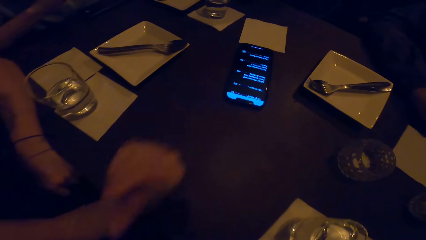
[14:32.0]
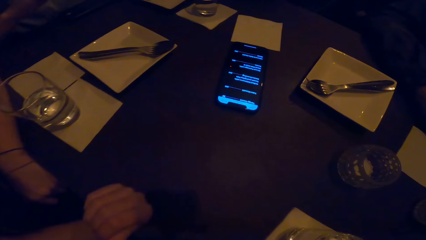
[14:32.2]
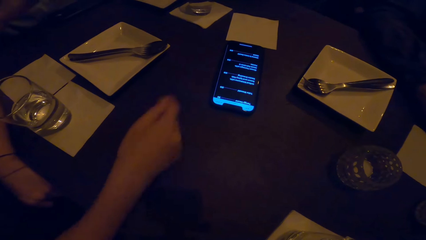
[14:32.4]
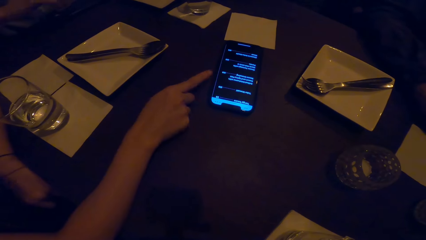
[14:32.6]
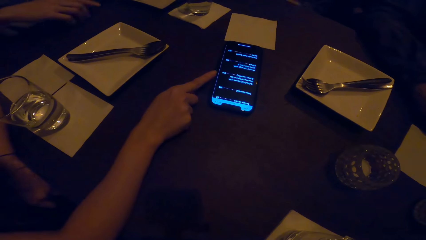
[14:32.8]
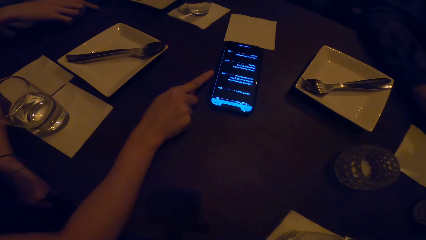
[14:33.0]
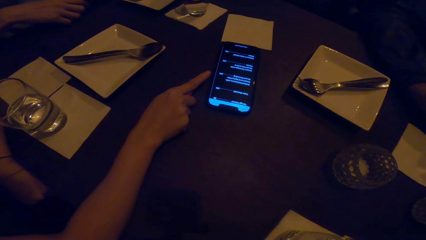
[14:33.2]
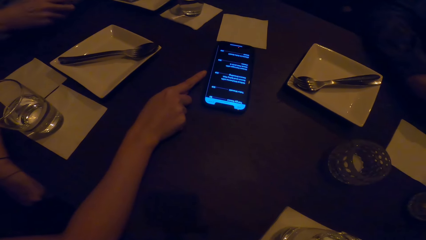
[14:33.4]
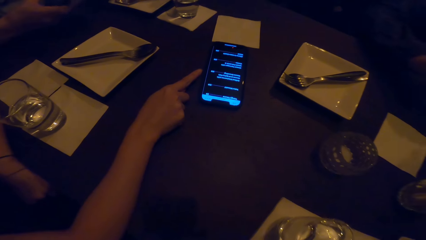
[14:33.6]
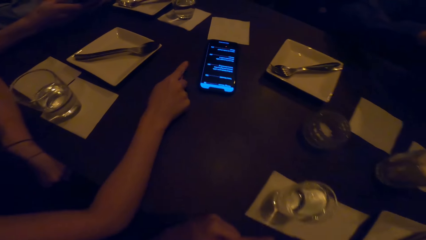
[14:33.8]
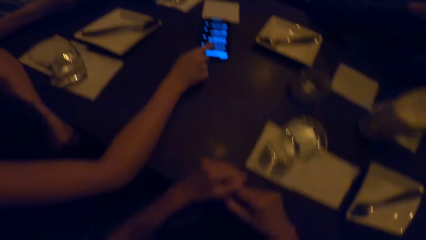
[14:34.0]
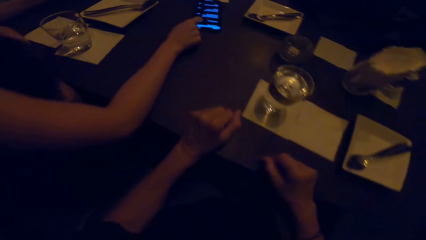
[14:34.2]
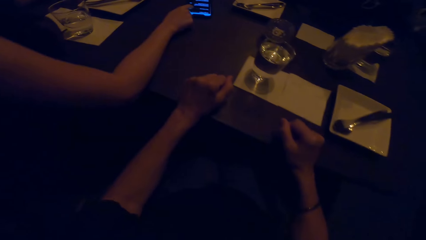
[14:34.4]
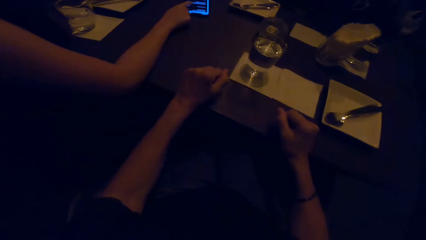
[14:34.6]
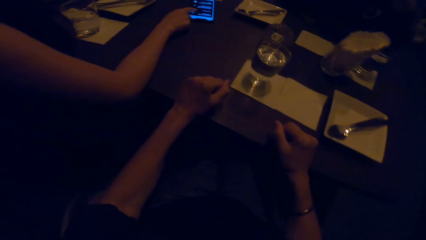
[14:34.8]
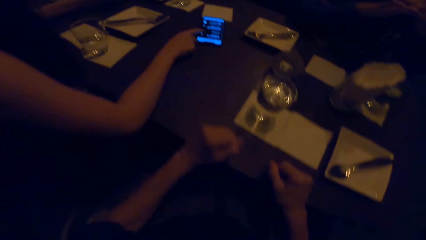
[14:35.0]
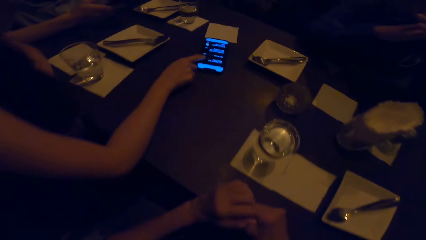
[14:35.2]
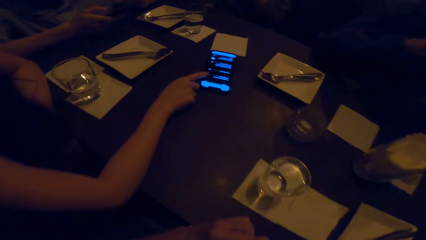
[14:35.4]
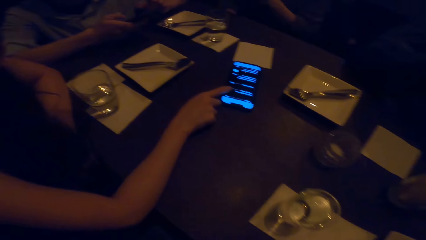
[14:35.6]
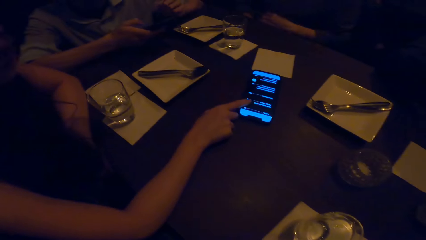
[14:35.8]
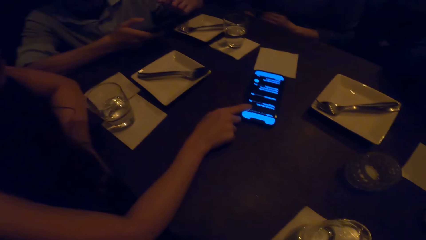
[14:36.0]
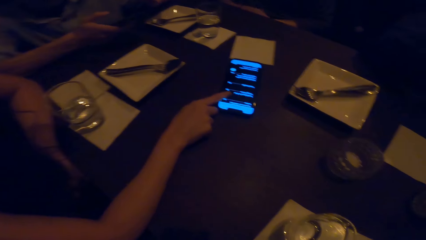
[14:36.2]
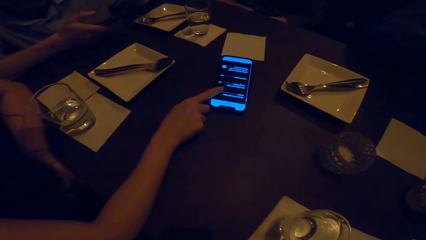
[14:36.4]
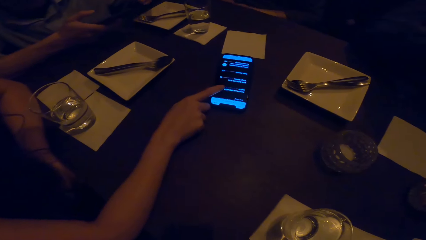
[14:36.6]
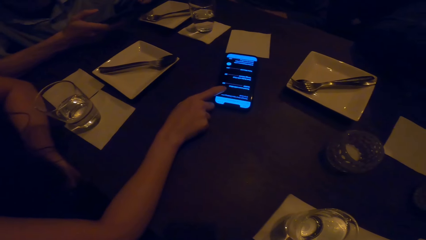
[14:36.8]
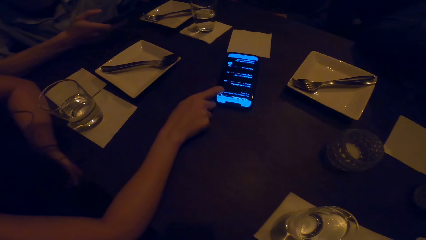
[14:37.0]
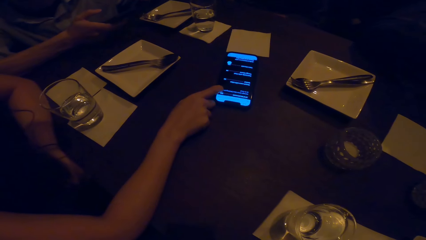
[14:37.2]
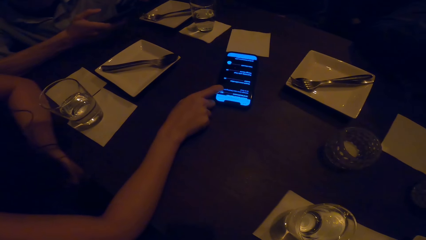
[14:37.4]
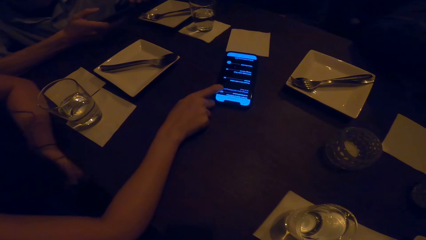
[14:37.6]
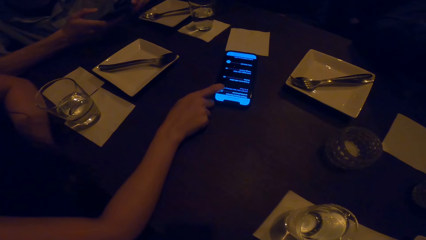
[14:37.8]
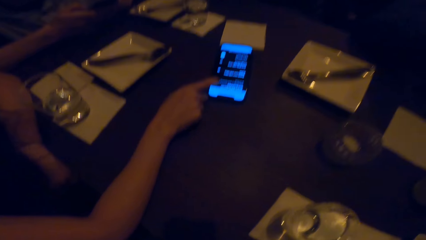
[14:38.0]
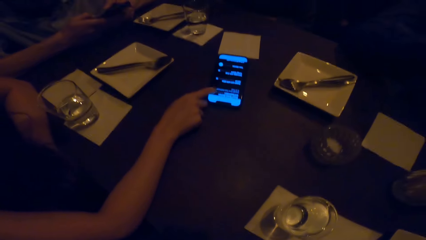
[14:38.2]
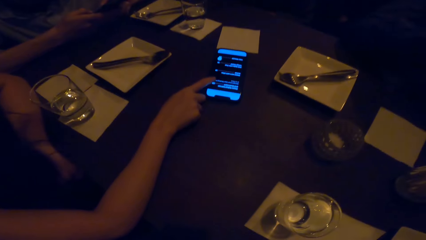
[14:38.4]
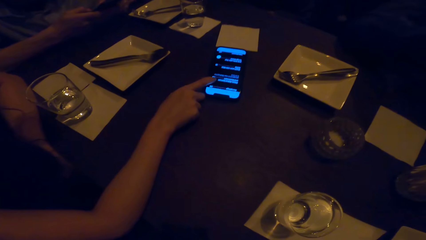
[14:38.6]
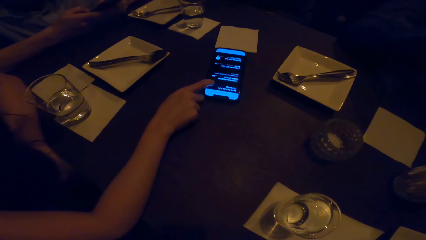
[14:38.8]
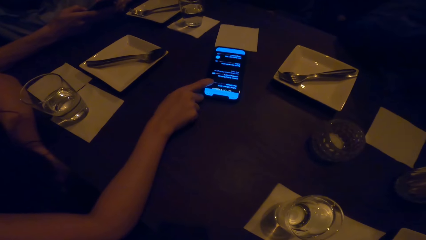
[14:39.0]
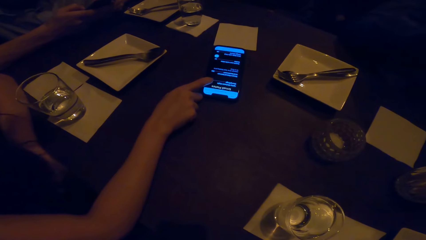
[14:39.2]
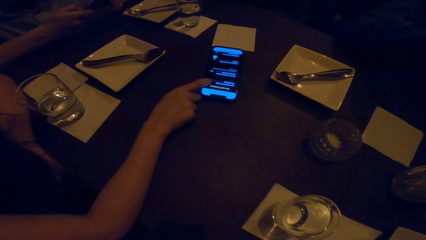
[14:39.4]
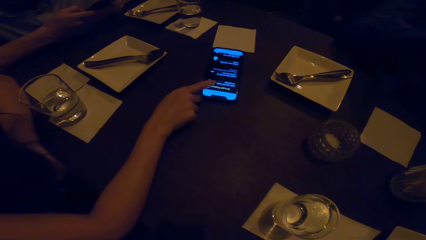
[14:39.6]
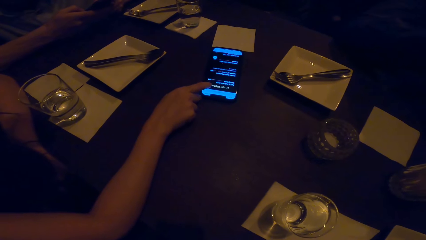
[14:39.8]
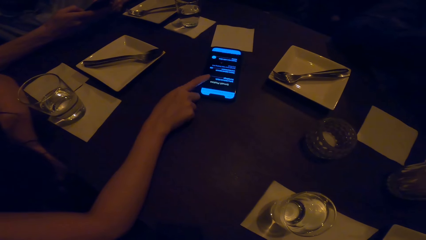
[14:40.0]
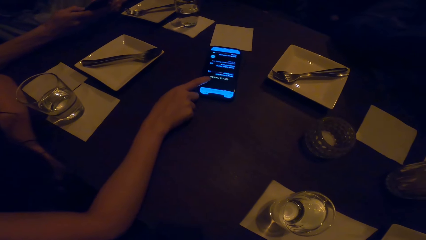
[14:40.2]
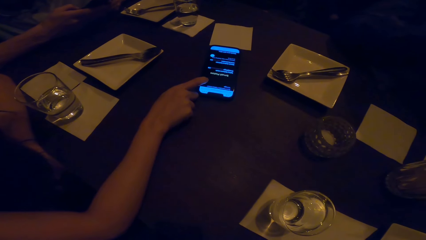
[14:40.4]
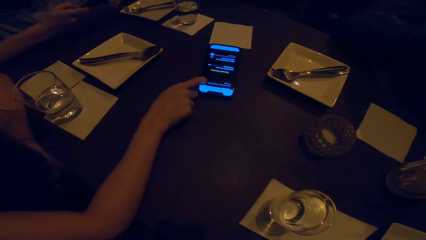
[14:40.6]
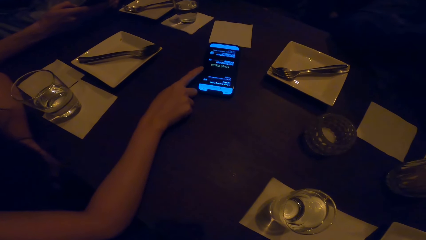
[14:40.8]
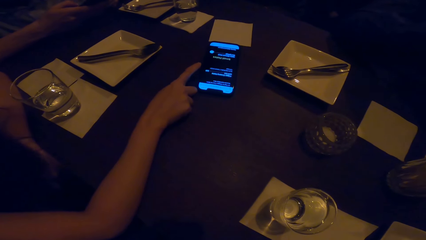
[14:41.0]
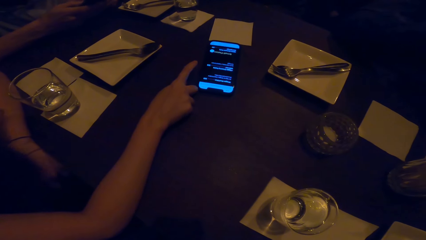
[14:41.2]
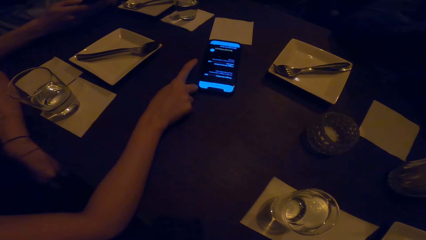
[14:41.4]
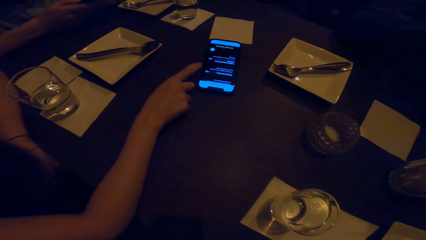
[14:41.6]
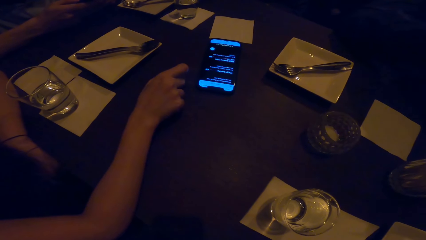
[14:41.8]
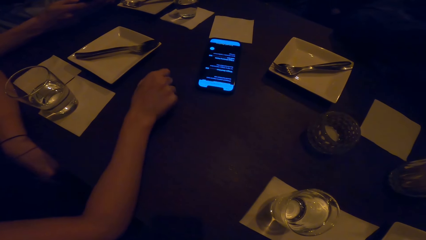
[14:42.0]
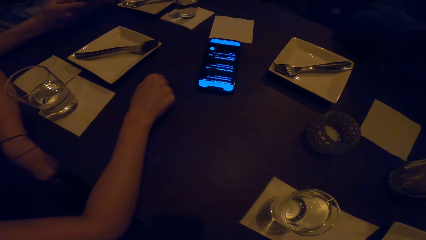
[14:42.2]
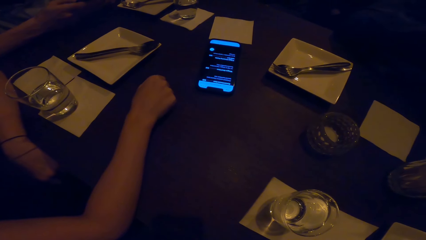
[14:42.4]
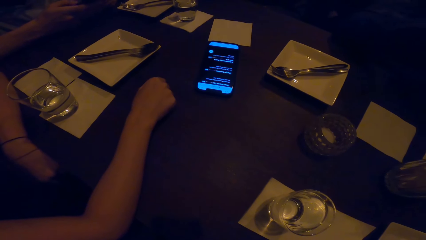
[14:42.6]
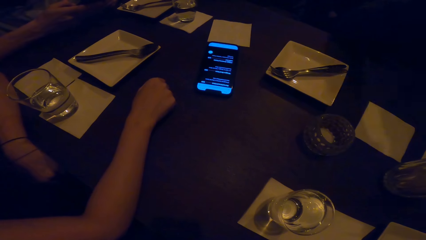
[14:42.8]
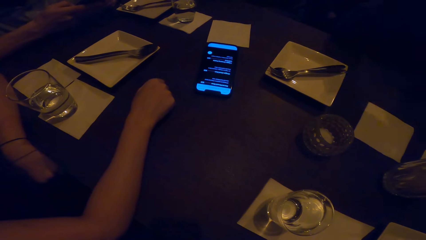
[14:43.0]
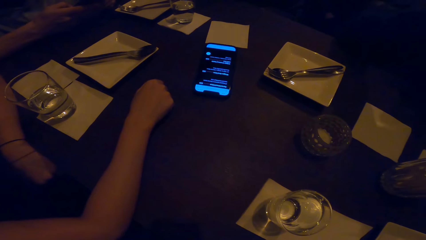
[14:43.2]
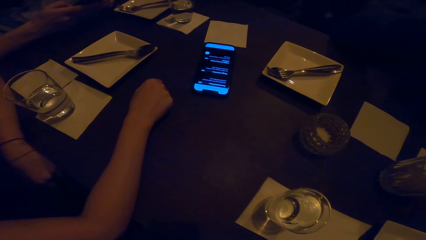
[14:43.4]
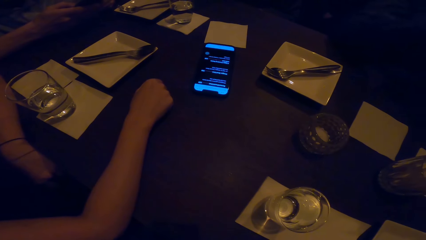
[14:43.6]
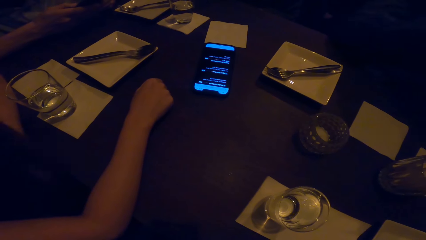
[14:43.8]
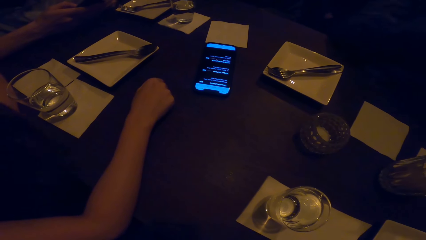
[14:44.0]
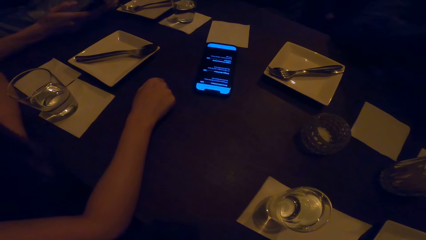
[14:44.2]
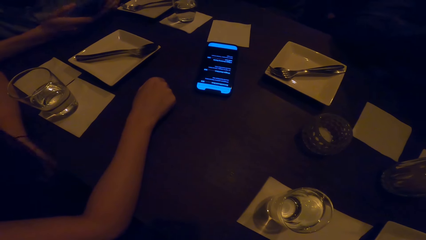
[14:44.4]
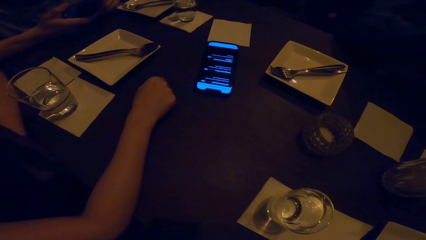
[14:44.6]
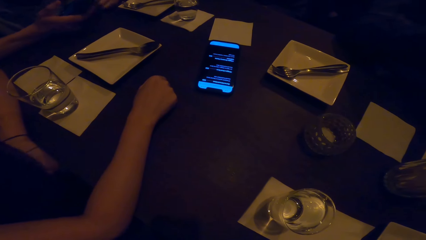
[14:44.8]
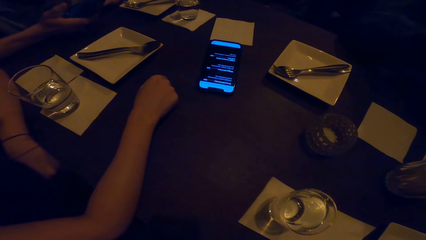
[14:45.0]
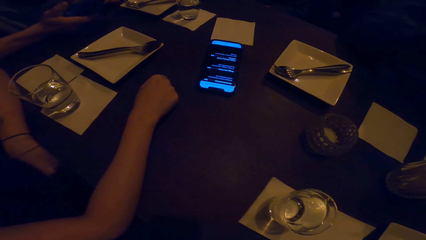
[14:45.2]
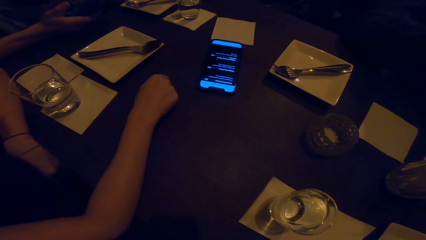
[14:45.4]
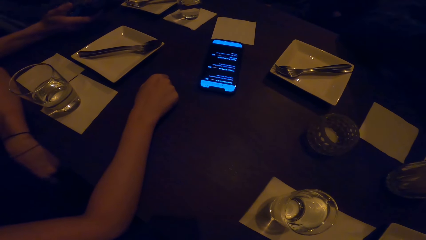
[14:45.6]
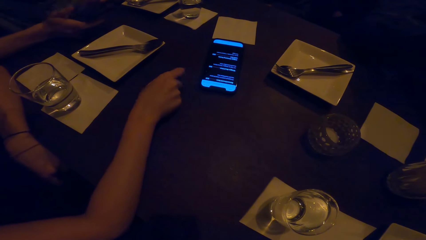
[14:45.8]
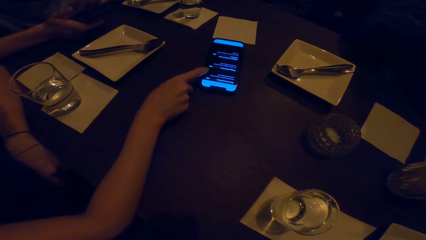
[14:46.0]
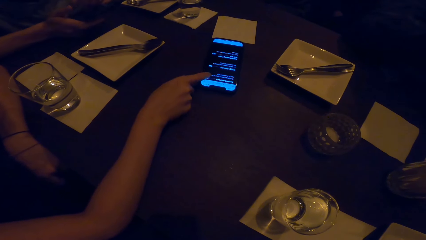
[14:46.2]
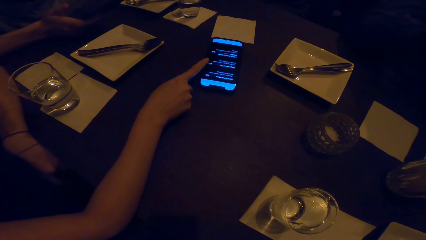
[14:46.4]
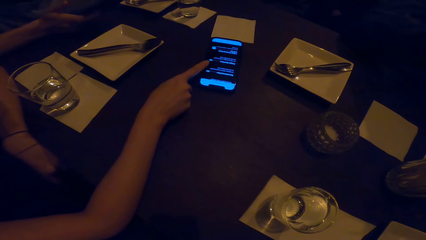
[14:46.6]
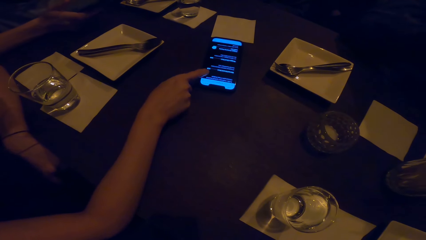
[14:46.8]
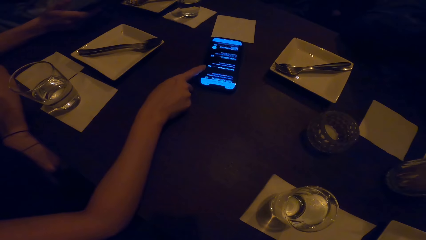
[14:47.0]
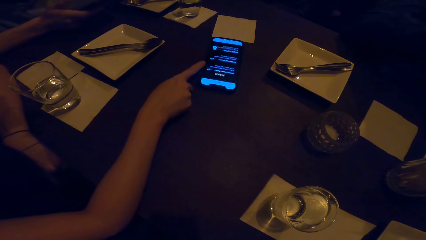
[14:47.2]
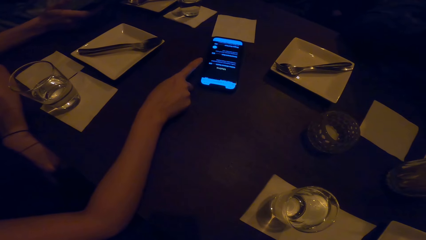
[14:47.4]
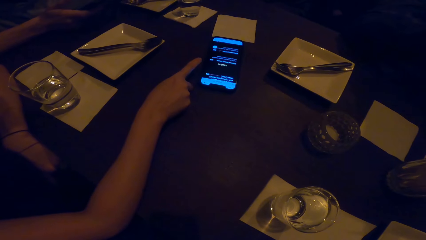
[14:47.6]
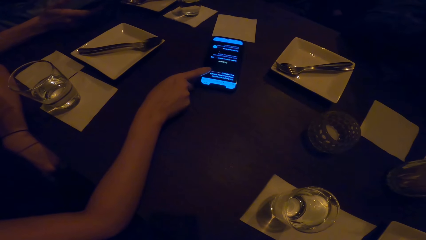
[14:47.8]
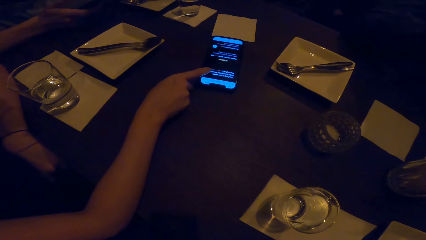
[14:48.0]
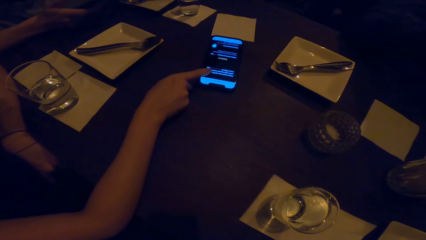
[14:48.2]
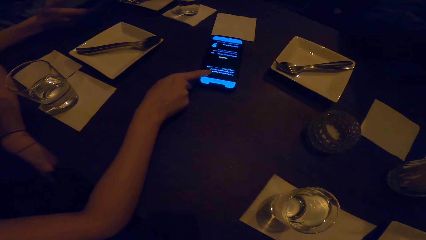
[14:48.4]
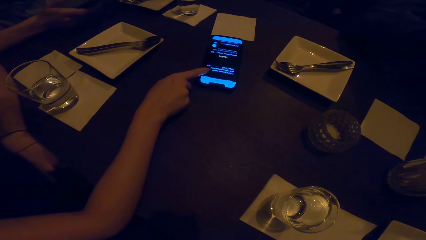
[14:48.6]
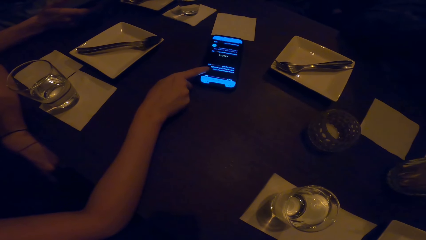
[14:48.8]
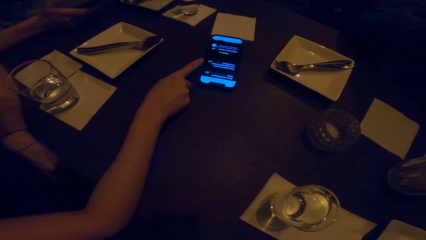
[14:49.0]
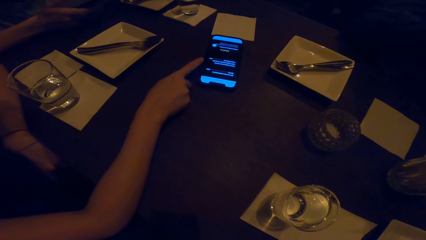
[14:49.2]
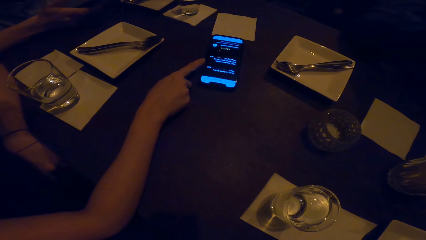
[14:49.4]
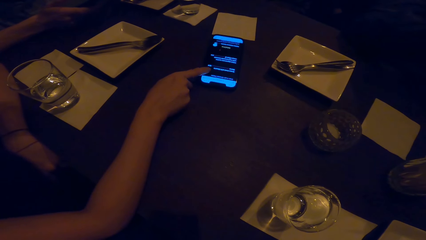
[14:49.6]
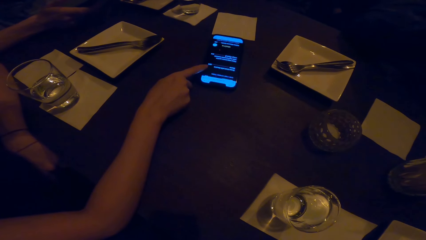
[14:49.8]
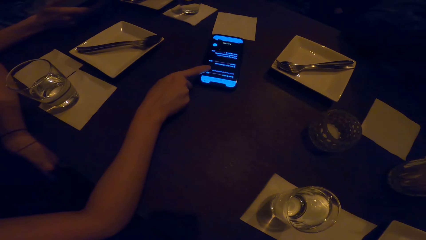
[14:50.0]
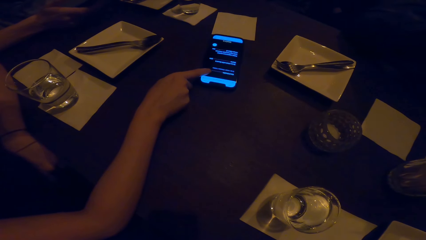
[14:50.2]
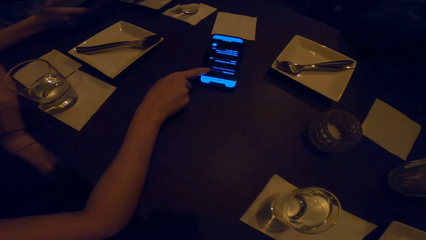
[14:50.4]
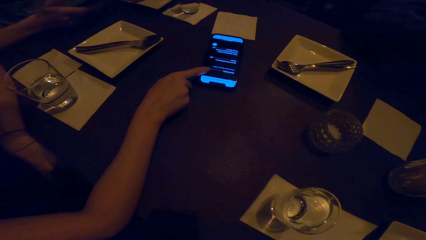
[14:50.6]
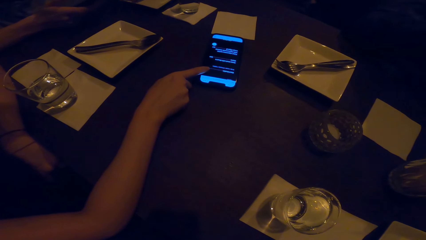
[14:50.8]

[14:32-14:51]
The camera wearer looks at the phone. They look around. A woman scrolls through the phone. The camera wearer looks around. The woman scrolls through the phone.
